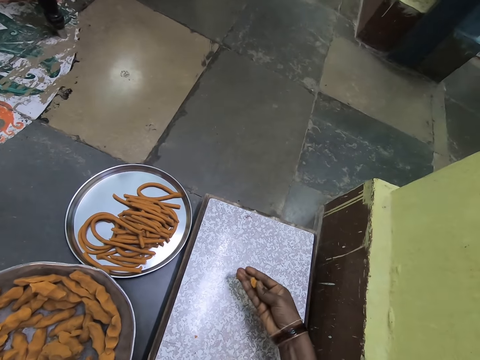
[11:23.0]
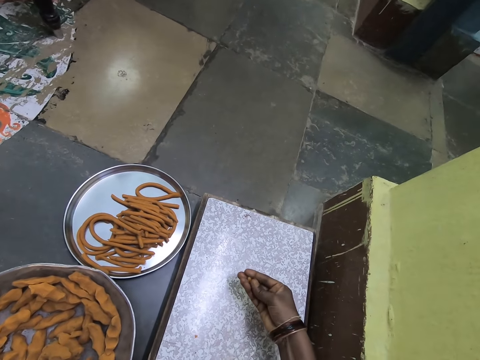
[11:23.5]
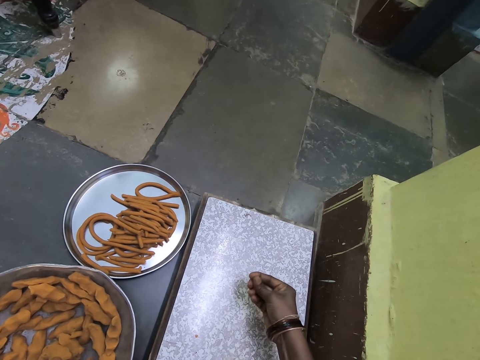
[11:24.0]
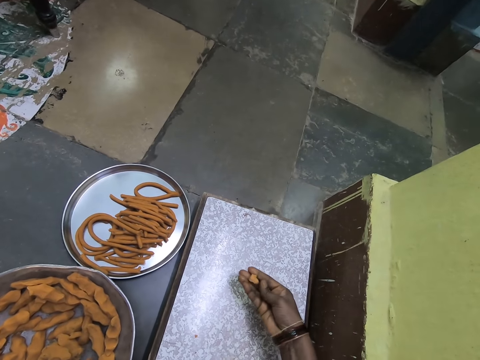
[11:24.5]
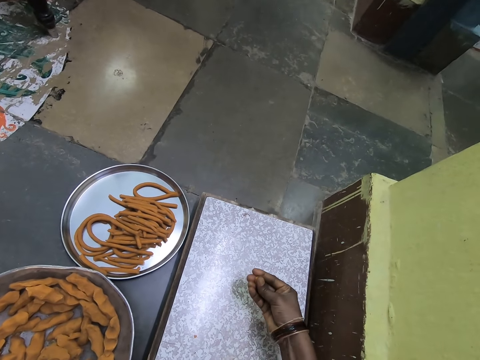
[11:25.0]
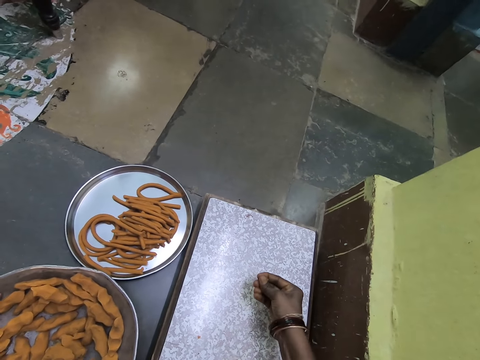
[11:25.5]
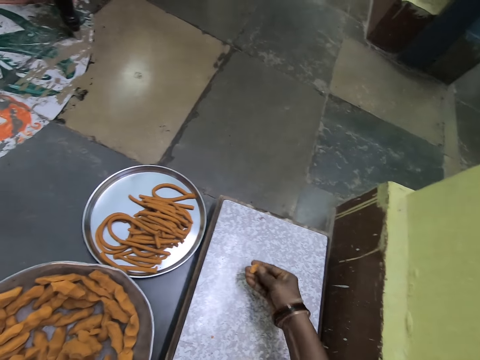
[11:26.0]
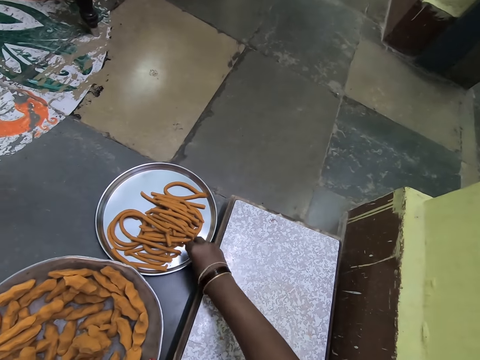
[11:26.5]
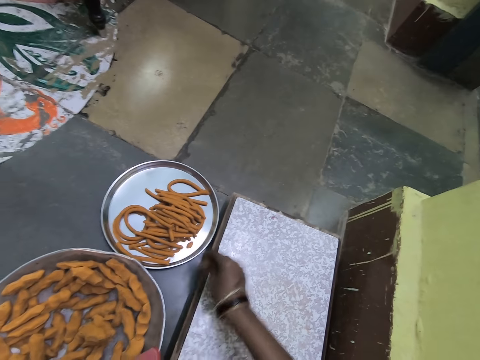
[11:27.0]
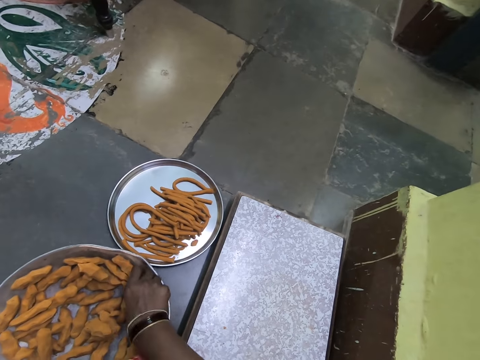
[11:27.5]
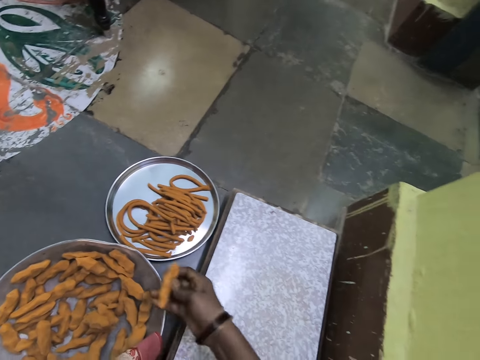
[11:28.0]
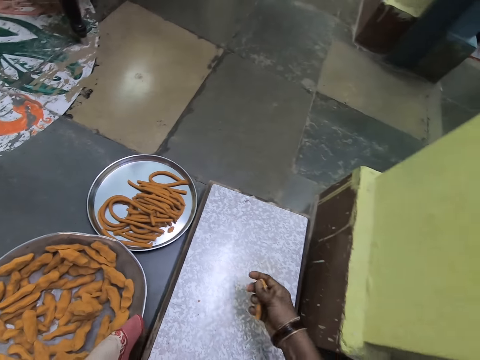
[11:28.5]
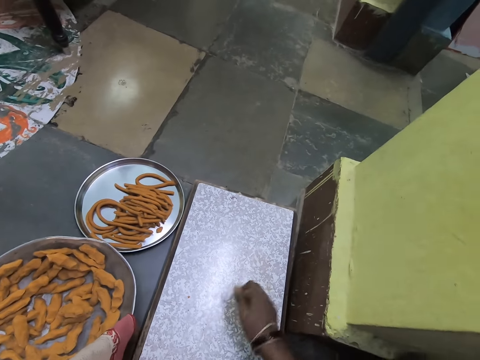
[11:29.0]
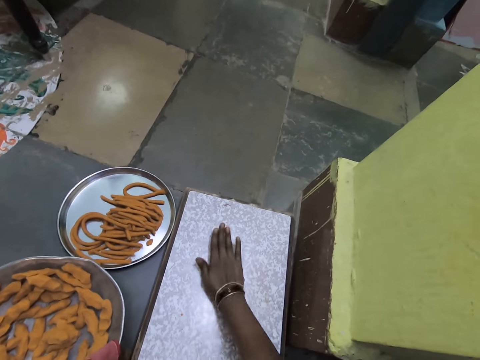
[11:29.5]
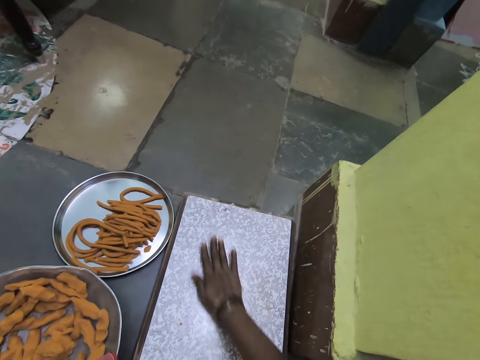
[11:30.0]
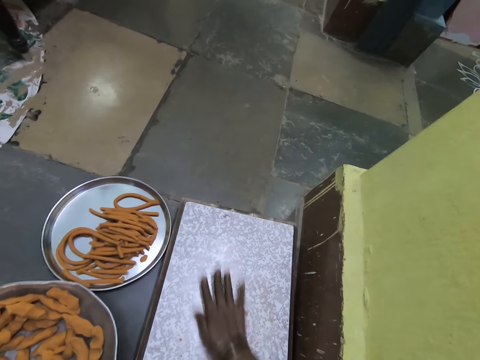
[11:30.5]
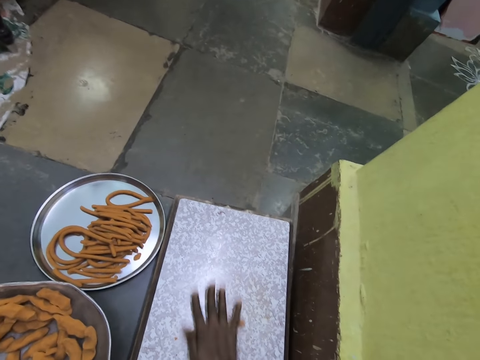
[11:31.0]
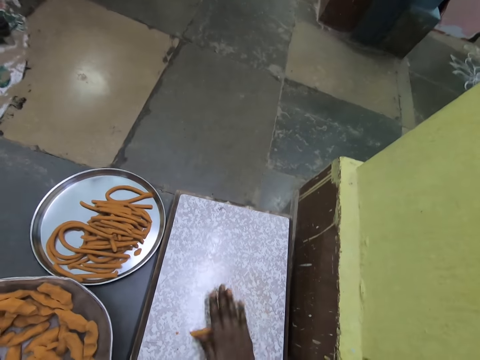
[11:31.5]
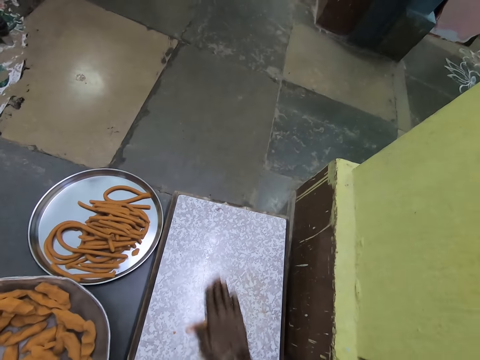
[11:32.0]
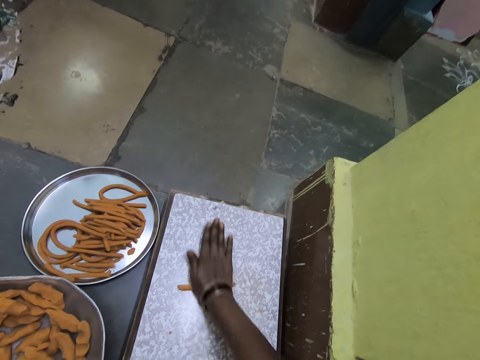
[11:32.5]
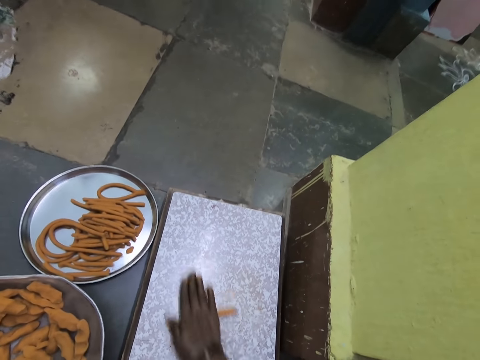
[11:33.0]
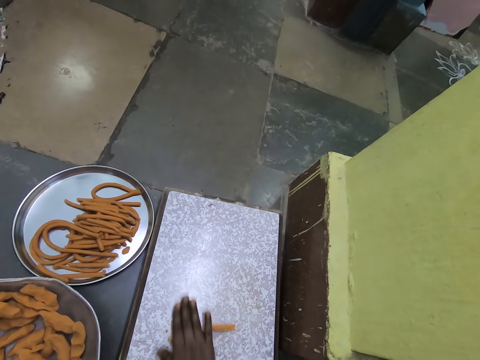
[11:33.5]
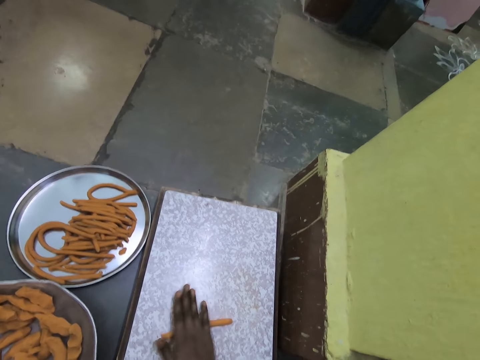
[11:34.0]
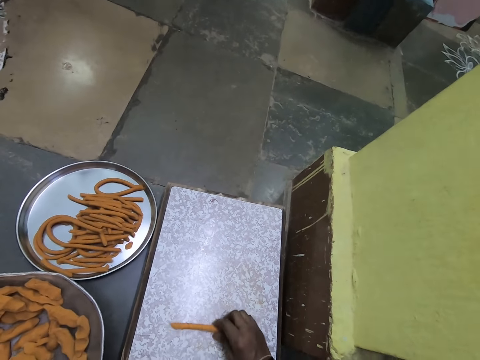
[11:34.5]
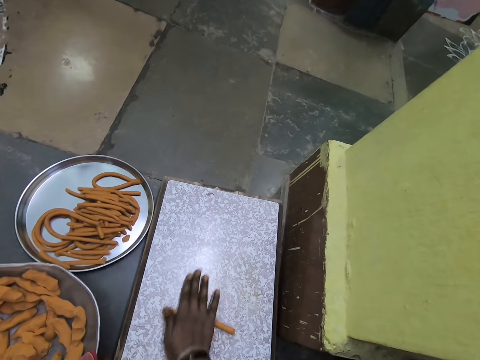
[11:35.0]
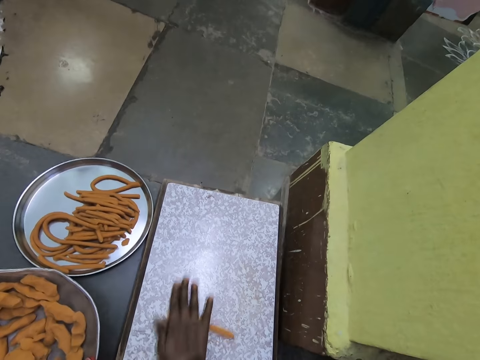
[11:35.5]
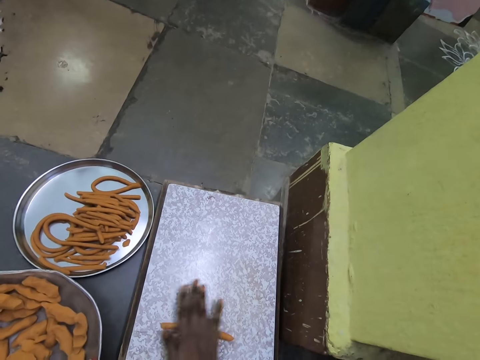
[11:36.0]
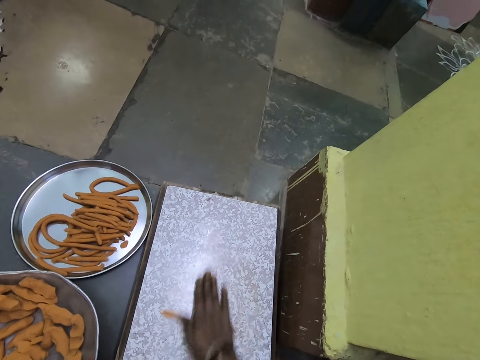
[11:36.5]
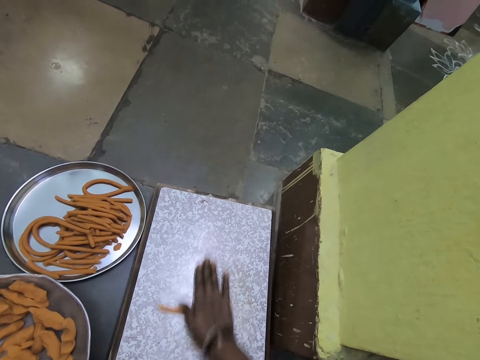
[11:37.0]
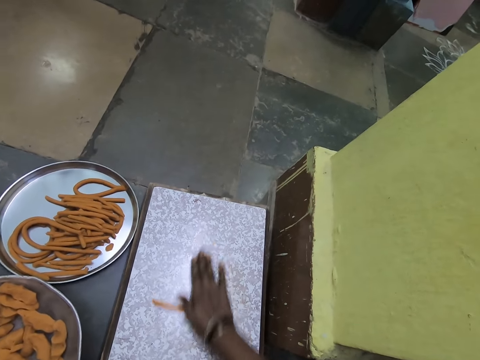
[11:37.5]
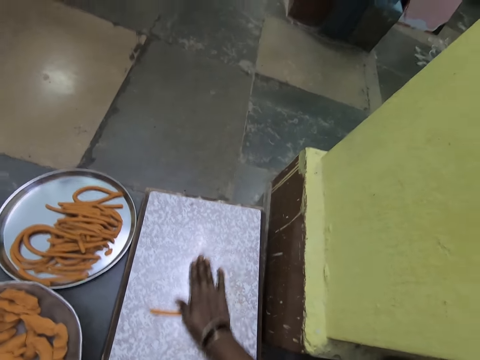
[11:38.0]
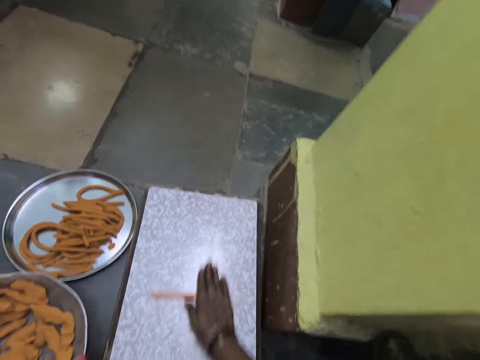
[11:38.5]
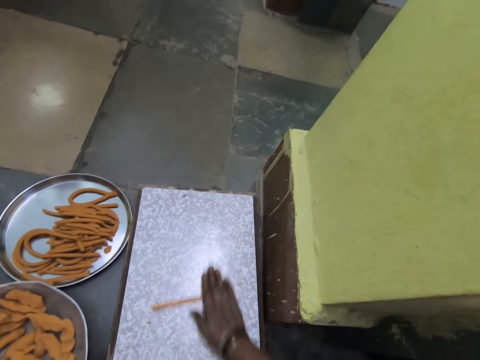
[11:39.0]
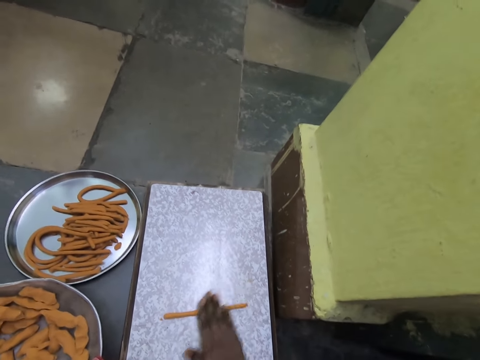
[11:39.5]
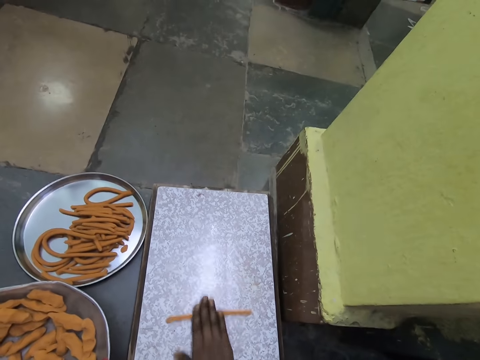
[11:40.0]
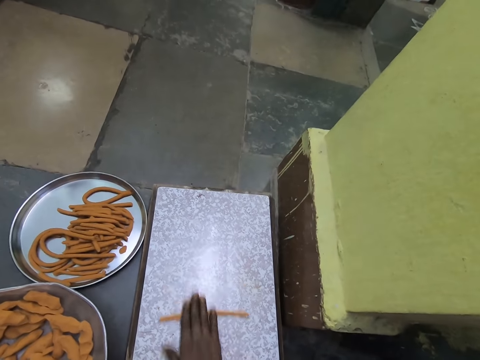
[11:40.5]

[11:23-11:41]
The camera wearer presses the dough on the hand. He puts the dough inside the tray. He picks up the dough. He presses the dough on the hand. He puts something on the rolling board. He rolls the dough on the board with the hand. He holds the dough. He rolls the dough on the board with the hand.

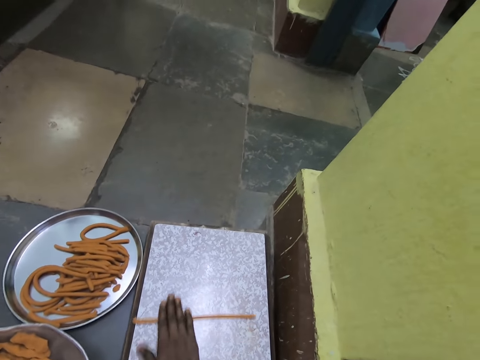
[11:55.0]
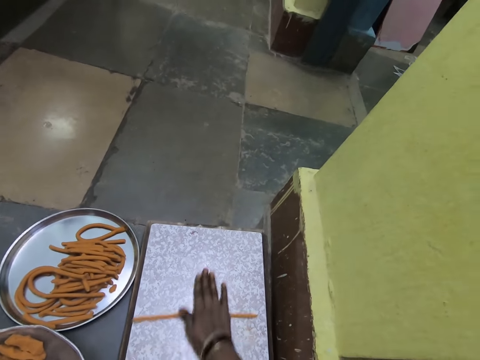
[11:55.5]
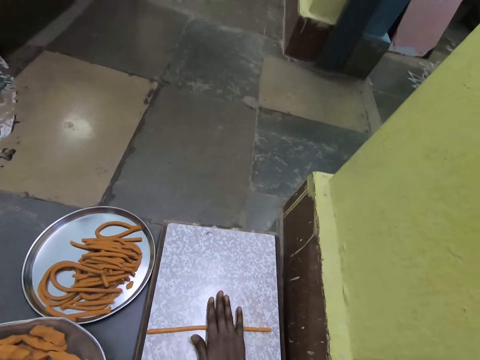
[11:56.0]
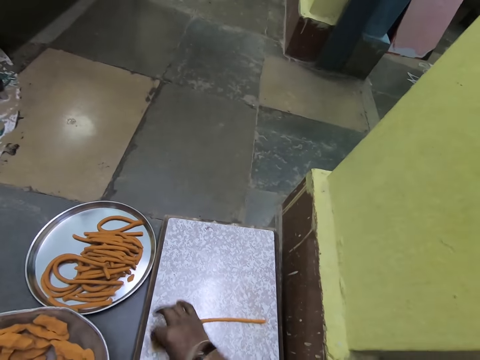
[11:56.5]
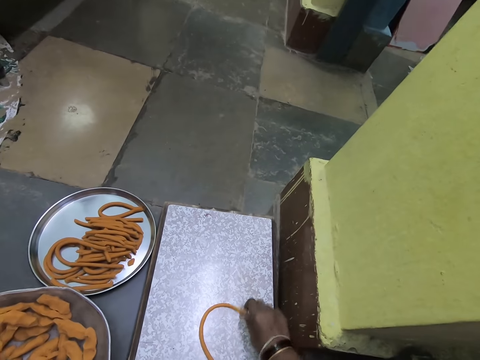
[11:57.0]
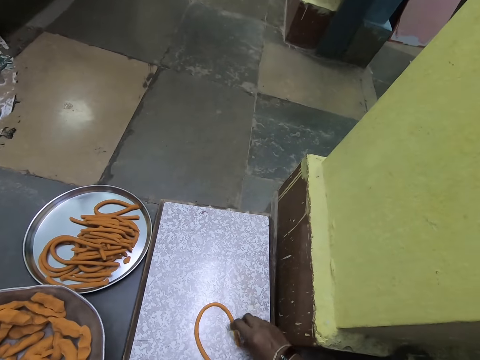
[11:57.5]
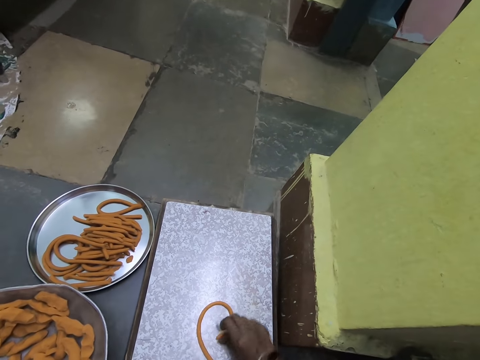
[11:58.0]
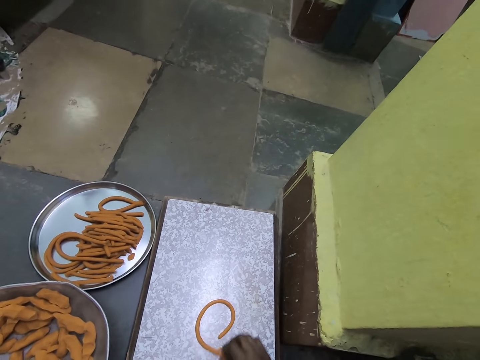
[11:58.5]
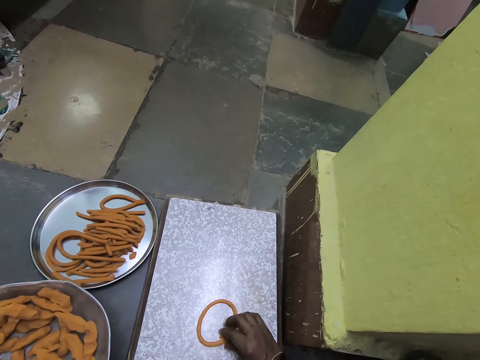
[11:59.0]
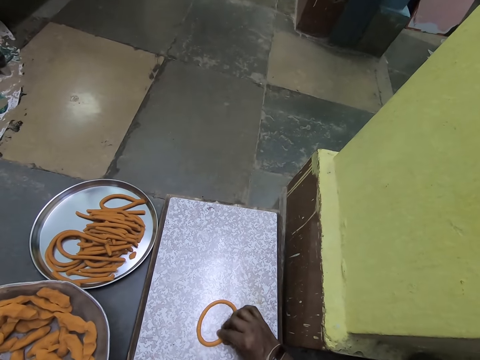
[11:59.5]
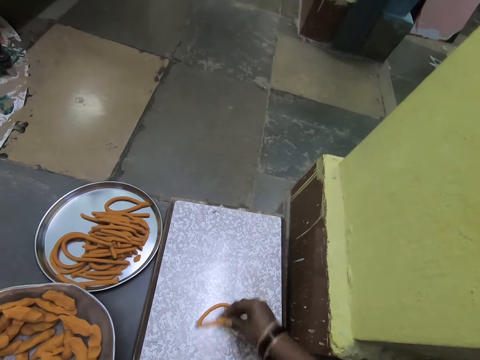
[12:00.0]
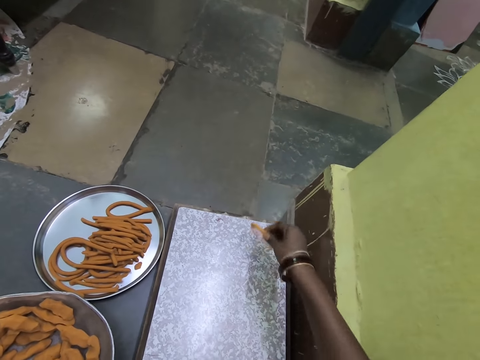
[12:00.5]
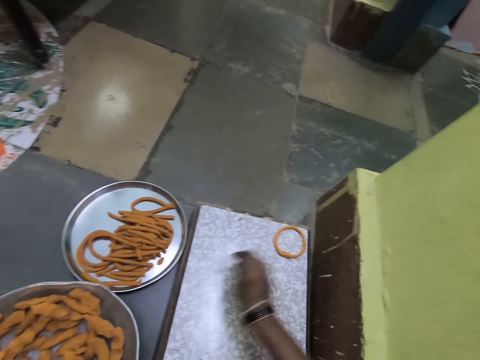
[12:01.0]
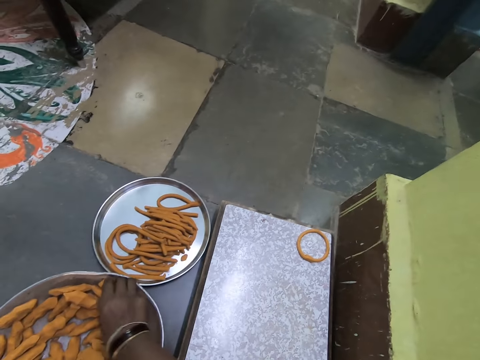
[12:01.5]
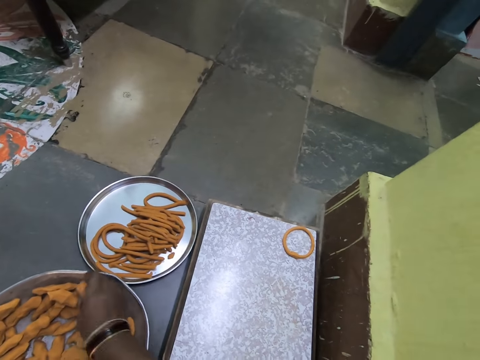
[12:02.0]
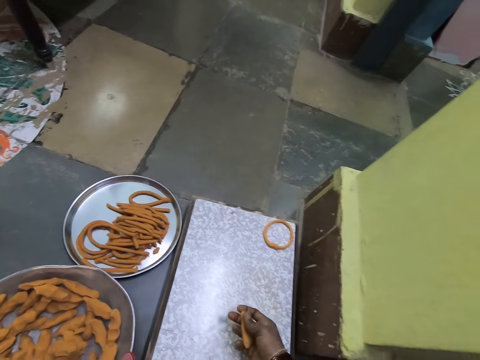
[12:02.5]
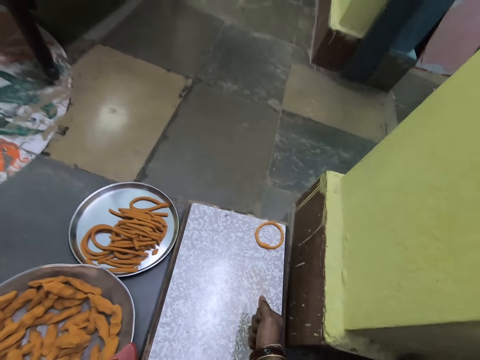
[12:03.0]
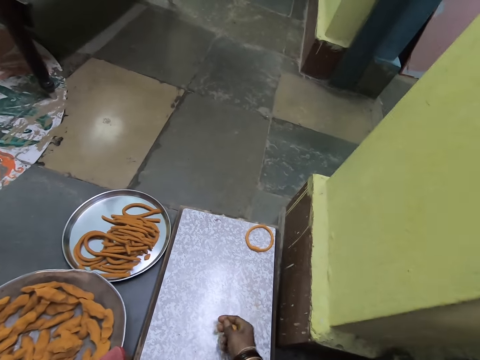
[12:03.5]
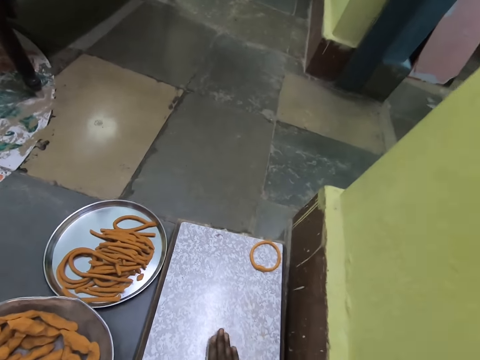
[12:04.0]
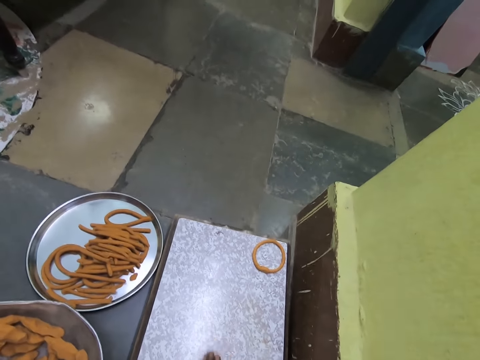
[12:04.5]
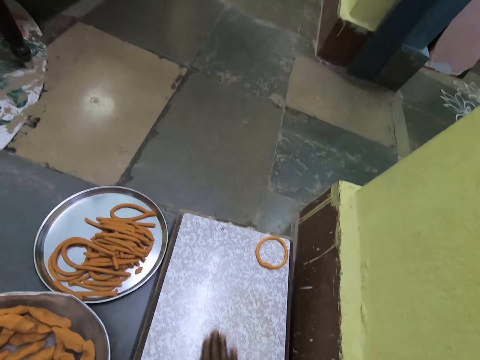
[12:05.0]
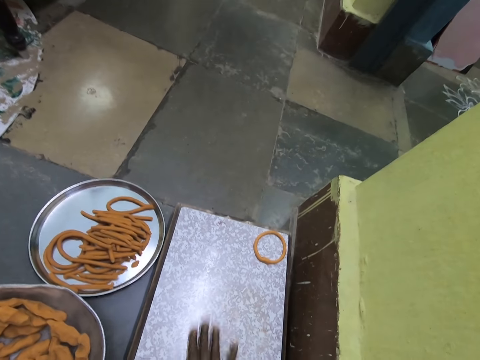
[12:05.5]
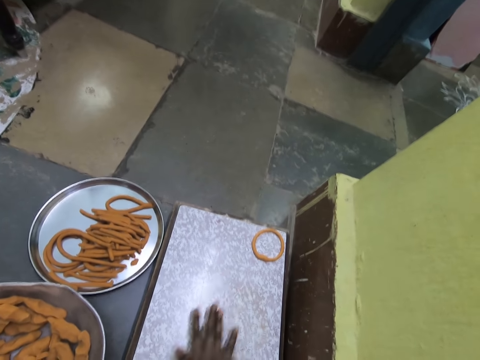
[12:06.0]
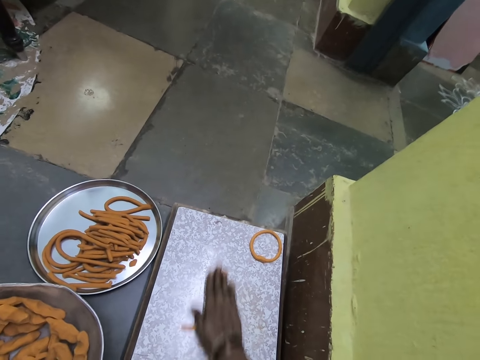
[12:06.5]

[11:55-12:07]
The camera wearer folds something. He joins the dough ends. He carries the dough off the rolling board. He puts the dough down on the rolling board. He picks up the dough. He presses the dough on the hand. He rolls the dough on the board with the hand.
